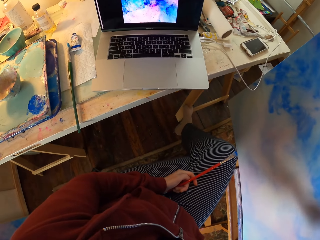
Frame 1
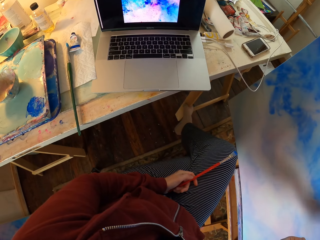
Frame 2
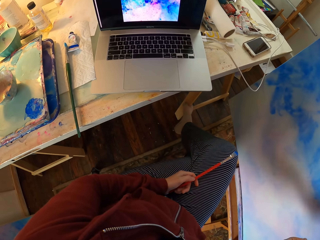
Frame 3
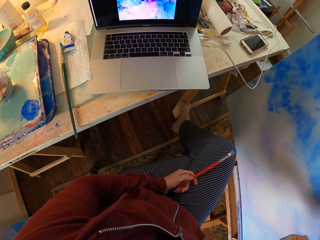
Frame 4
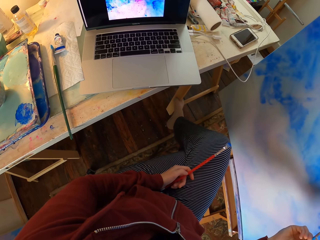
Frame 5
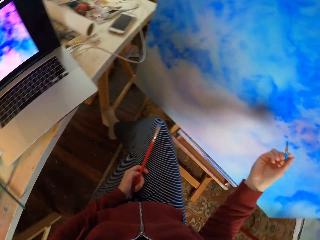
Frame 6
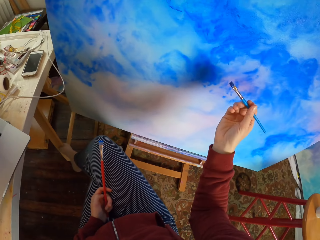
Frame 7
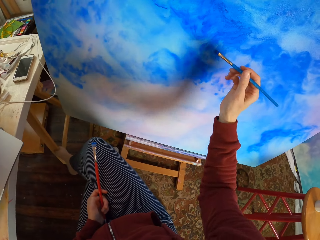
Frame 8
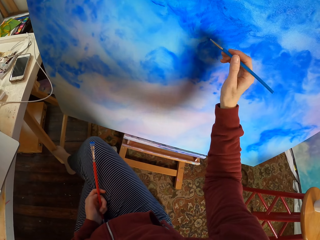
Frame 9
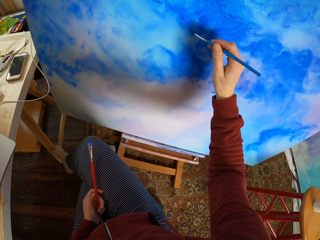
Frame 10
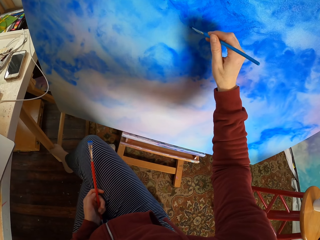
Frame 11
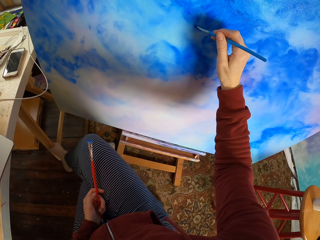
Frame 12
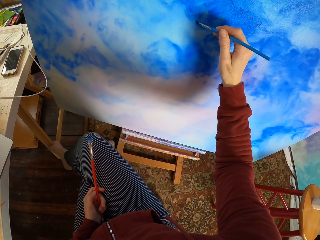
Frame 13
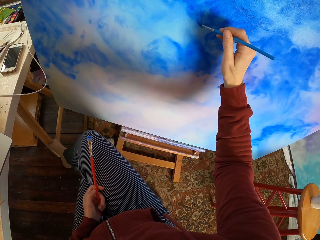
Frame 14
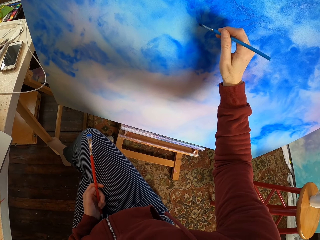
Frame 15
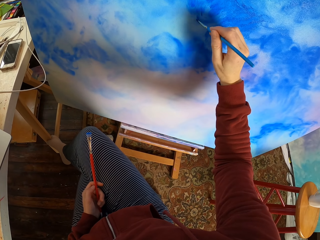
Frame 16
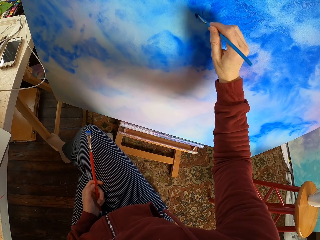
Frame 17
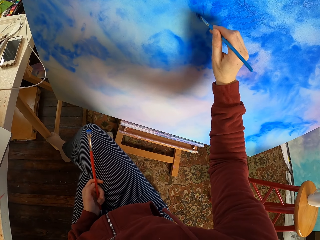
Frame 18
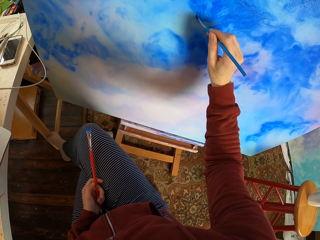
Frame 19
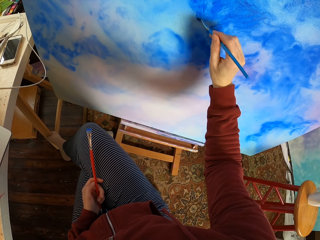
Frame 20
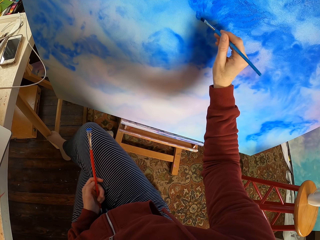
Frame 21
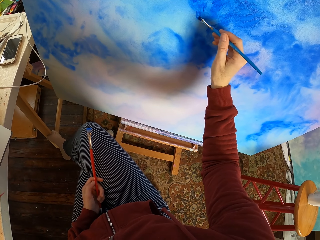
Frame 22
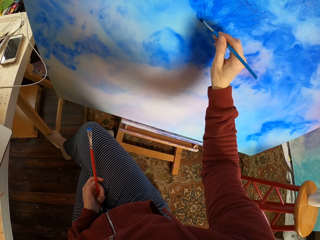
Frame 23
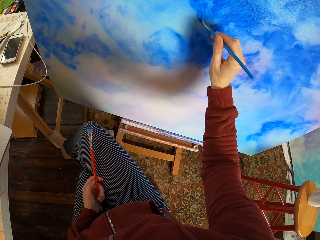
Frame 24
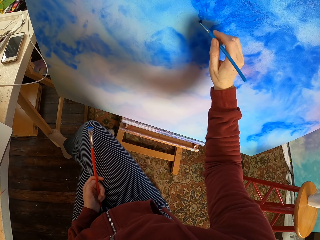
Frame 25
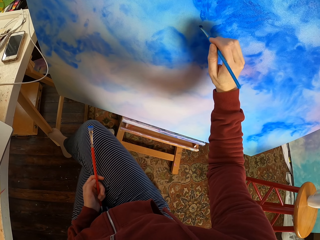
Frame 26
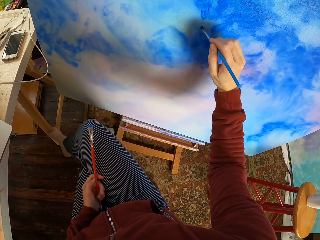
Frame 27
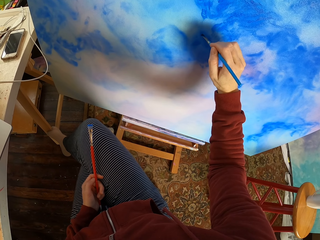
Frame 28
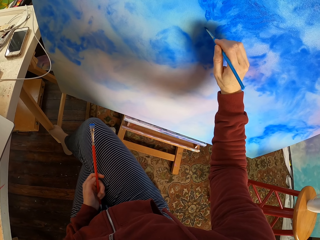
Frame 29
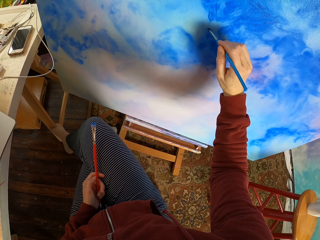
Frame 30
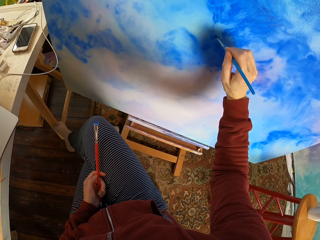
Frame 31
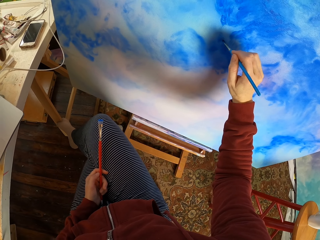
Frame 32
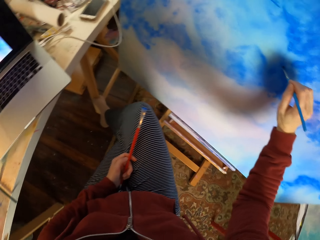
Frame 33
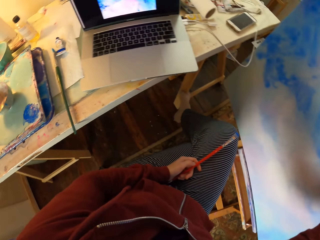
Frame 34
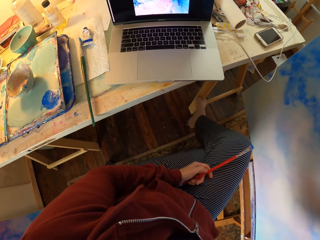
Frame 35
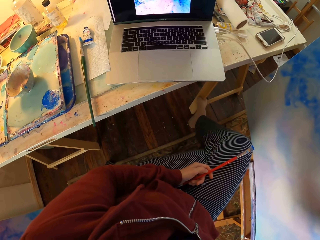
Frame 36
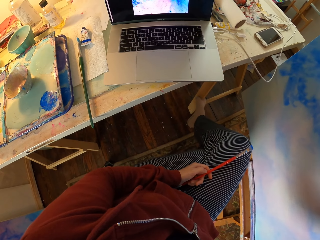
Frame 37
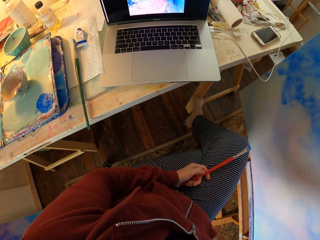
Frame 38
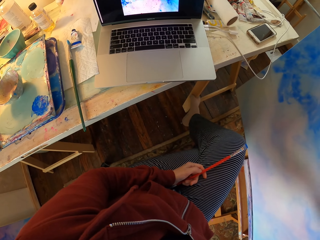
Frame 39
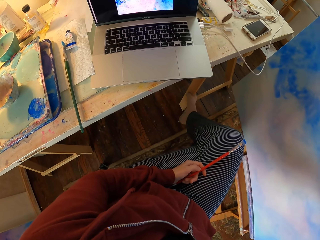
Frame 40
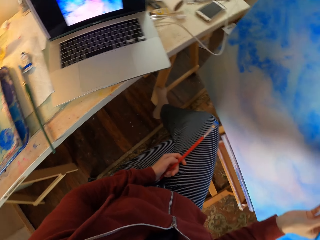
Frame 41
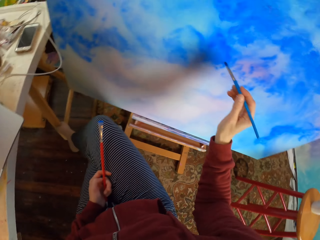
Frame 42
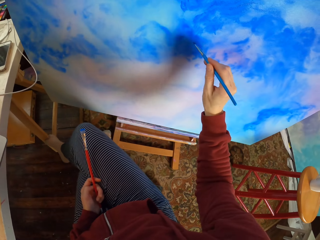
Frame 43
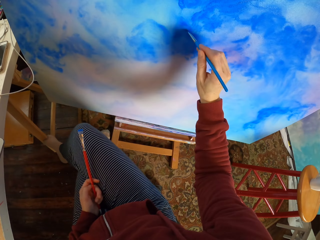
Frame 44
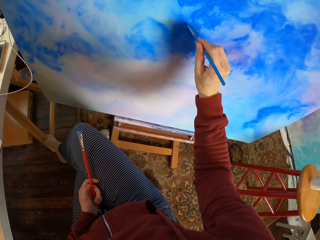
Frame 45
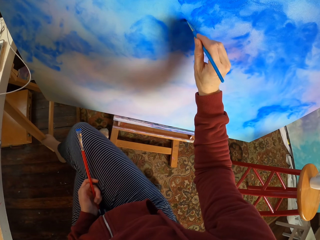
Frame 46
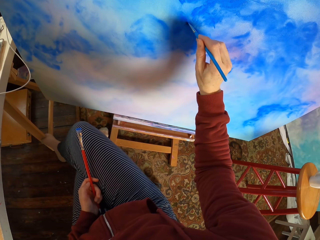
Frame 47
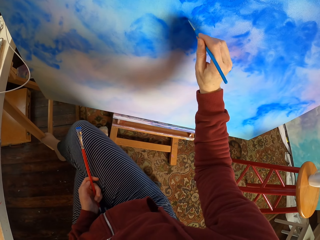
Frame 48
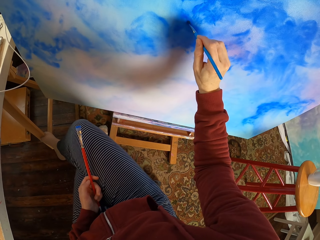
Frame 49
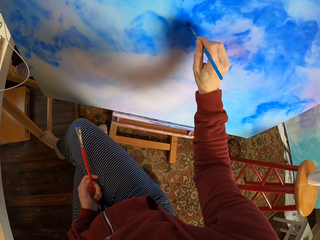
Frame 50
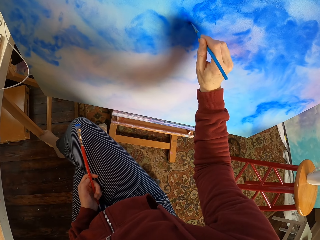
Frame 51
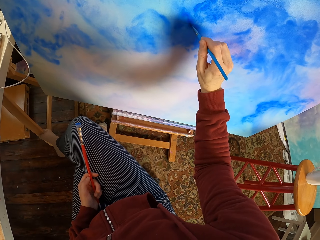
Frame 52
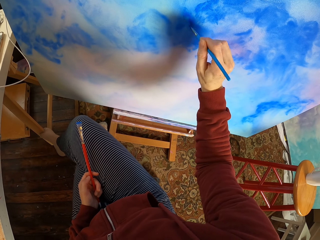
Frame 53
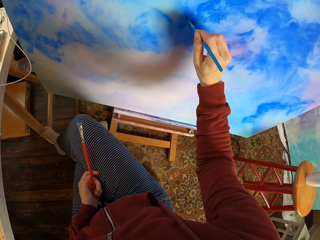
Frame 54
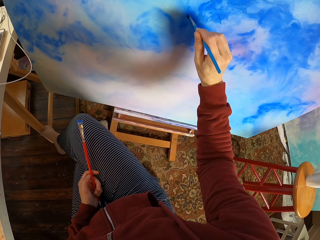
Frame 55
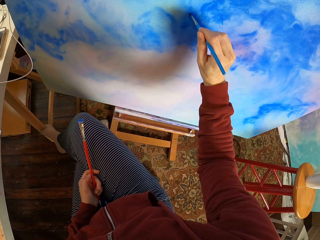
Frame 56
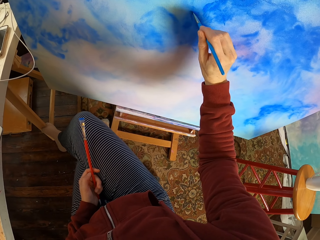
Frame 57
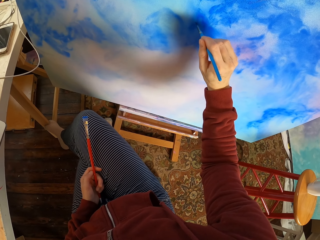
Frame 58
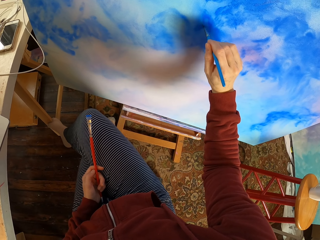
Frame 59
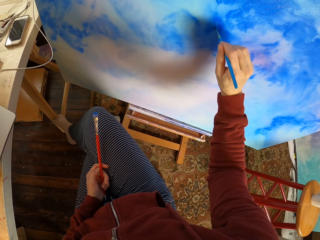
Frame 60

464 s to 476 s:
The camera wearer looks at the laptop. They paint on a canvas board. They look at the laptop. They paint on the canvas board.

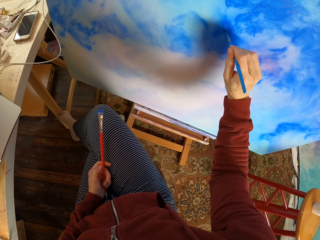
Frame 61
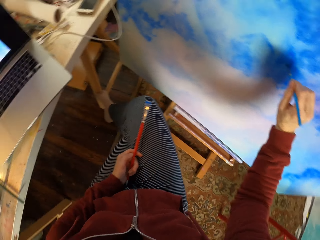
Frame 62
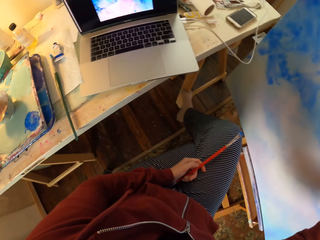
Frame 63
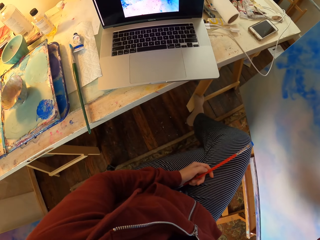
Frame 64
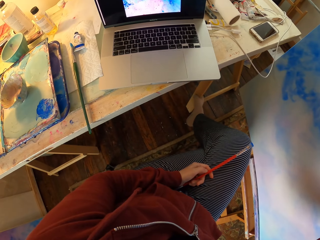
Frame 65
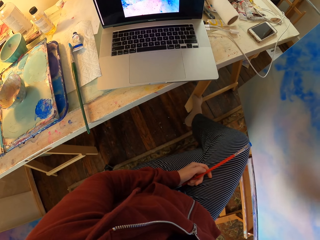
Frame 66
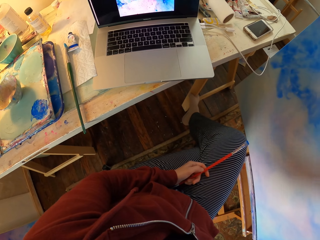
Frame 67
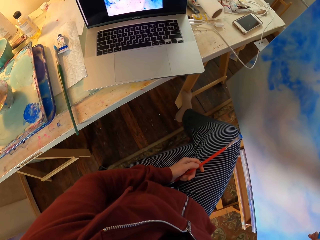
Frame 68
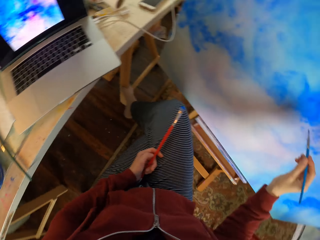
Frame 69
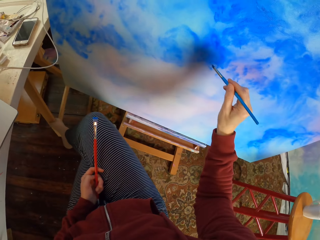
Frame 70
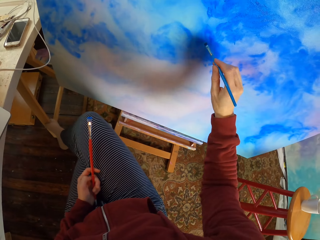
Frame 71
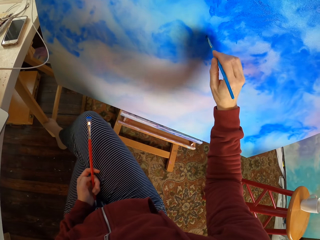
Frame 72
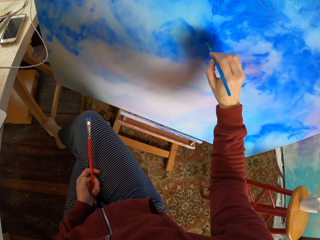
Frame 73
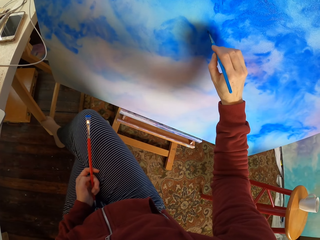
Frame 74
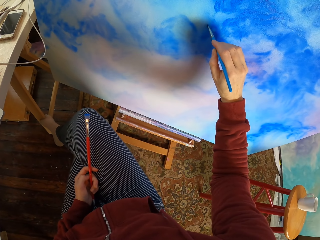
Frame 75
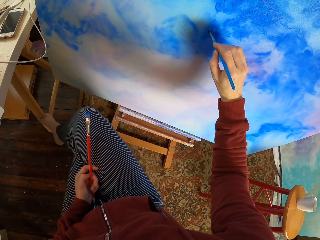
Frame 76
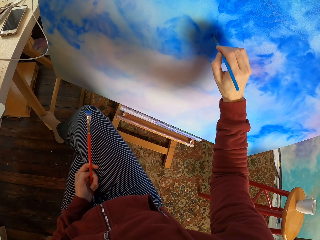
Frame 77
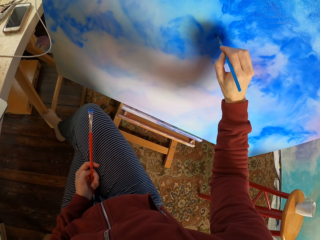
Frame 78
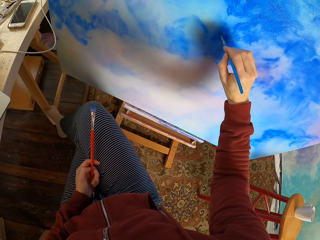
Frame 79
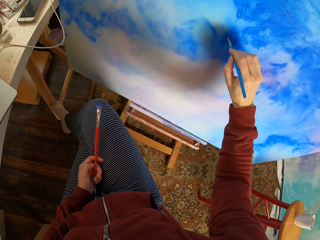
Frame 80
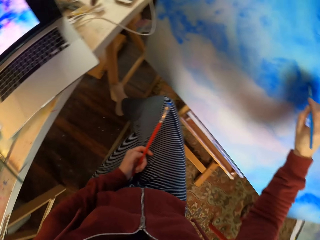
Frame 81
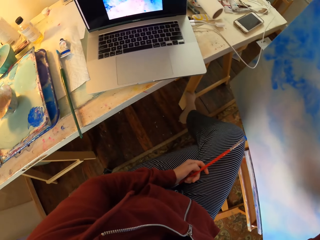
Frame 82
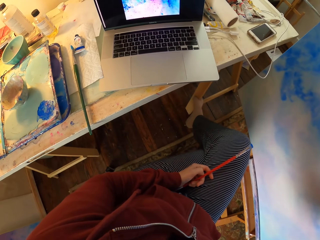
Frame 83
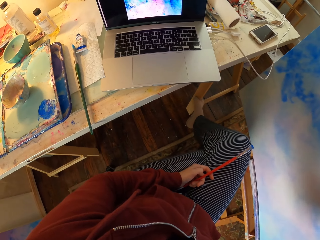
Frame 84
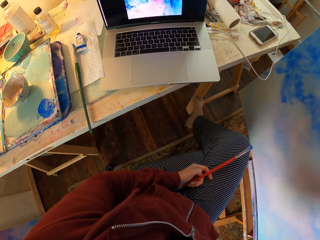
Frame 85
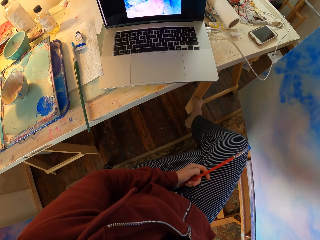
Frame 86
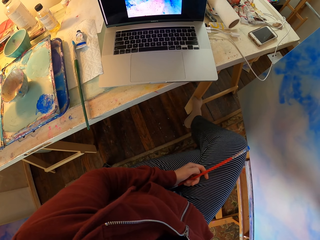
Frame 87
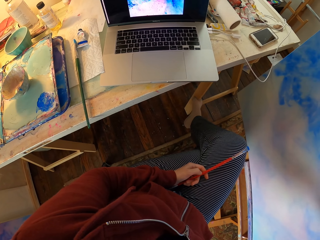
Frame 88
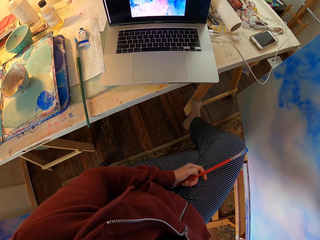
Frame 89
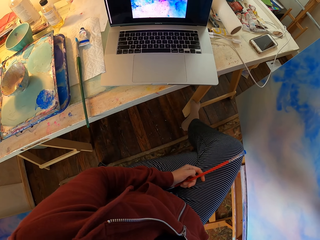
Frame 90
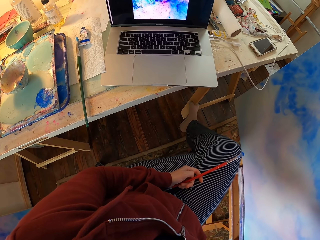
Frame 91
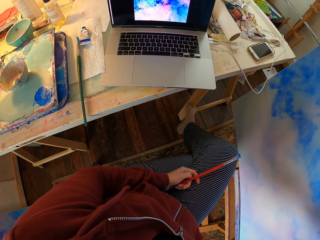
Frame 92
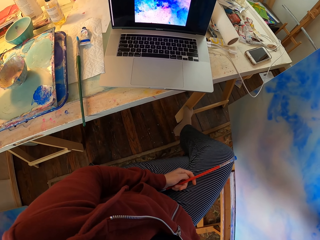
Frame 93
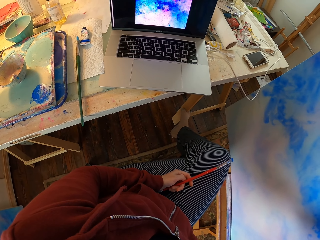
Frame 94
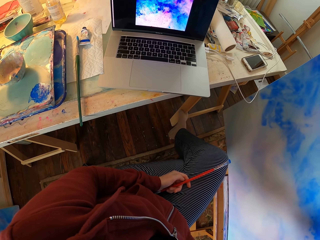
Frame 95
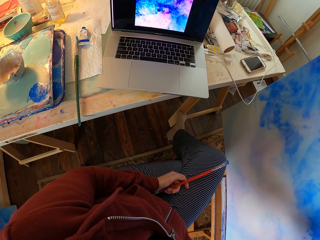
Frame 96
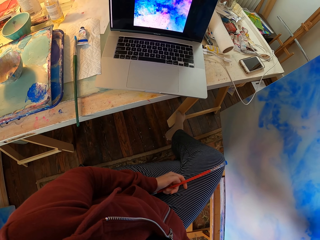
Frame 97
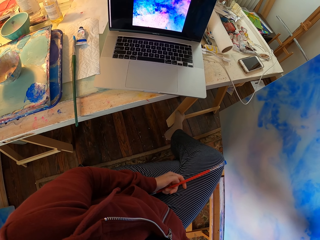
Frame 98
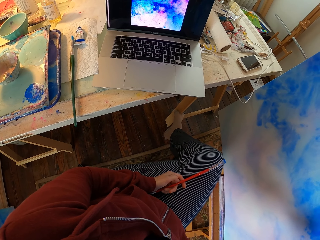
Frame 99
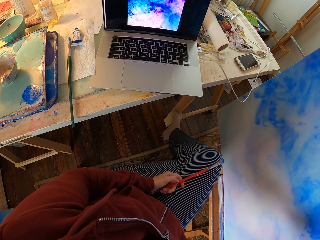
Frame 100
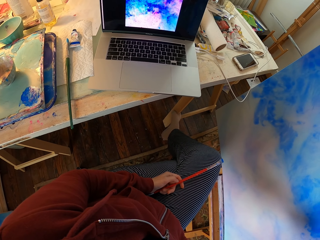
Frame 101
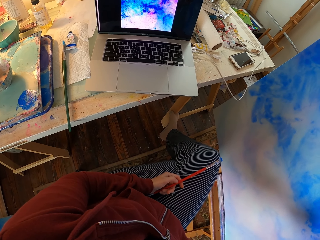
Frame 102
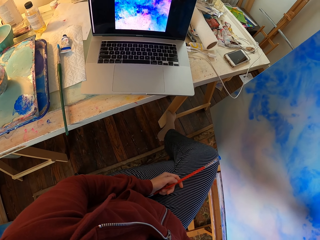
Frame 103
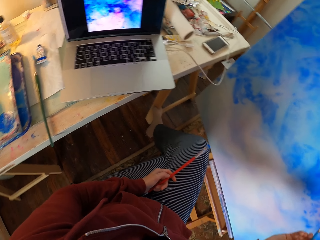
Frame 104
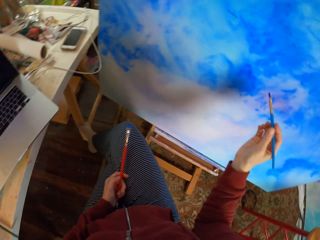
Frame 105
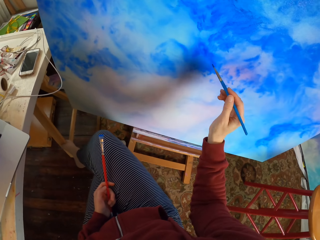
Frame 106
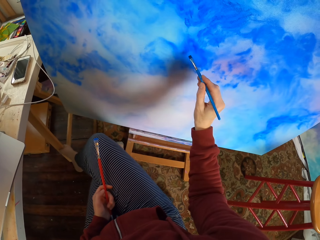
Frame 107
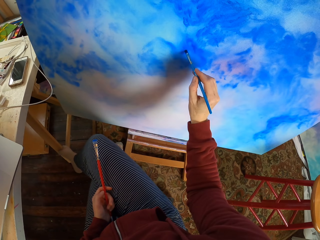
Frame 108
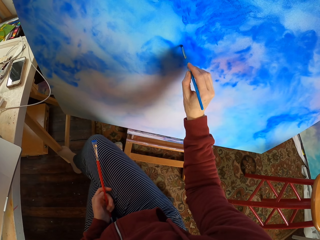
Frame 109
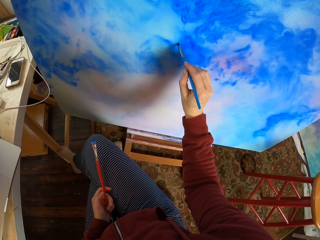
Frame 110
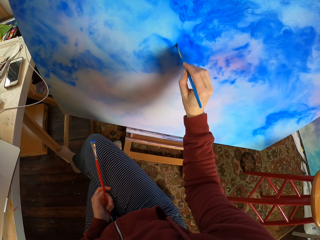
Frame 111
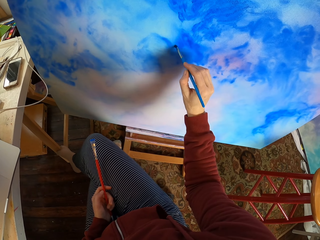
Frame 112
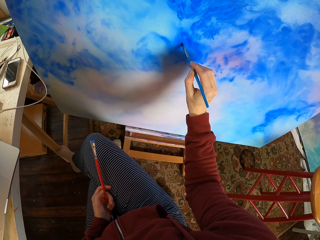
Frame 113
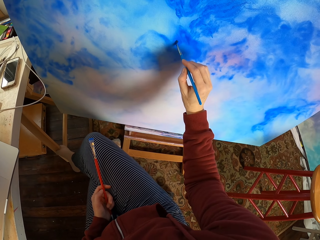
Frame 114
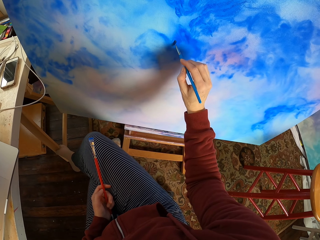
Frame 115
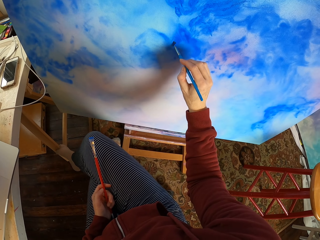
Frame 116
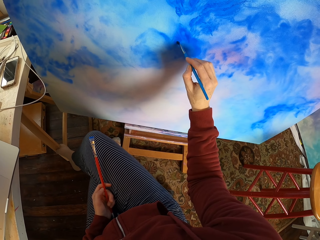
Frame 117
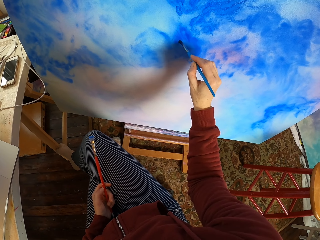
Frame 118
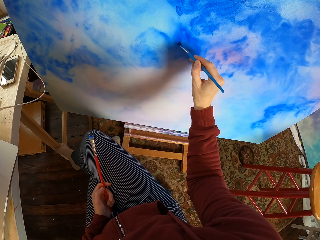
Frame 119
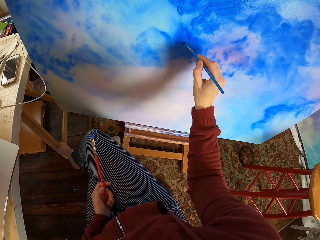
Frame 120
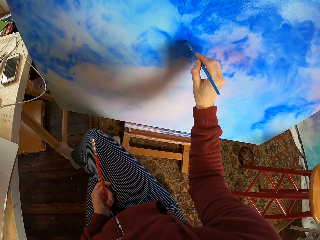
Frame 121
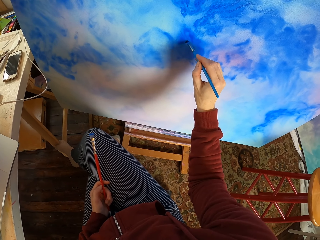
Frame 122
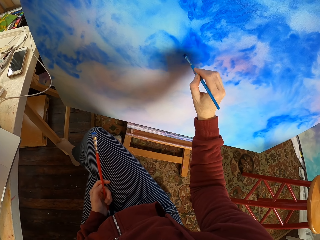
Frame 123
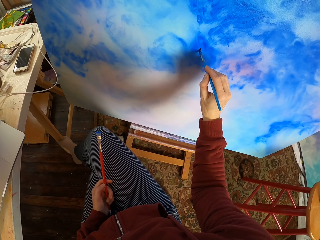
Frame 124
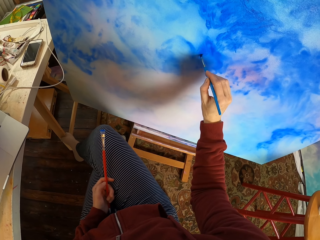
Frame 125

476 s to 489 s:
The camera wearer looks at the laptop. They paint on a canvas board. They look at the laptop. They paint on the canvas board.
